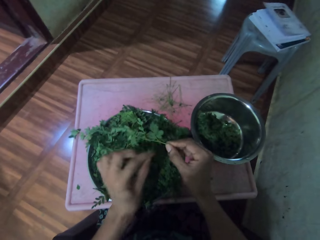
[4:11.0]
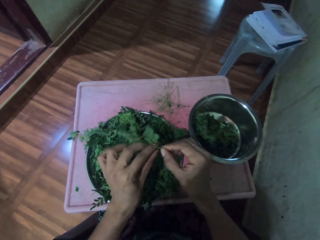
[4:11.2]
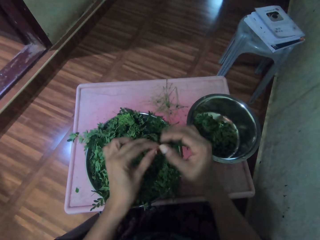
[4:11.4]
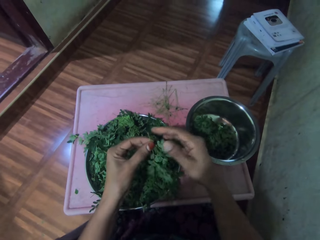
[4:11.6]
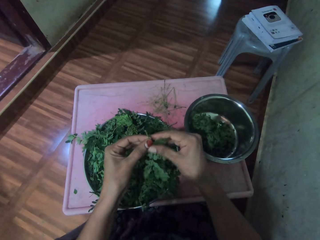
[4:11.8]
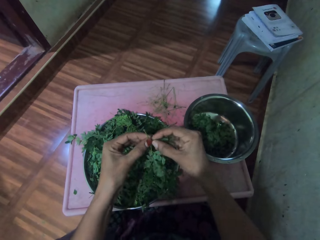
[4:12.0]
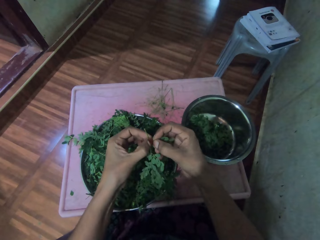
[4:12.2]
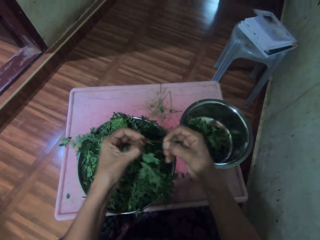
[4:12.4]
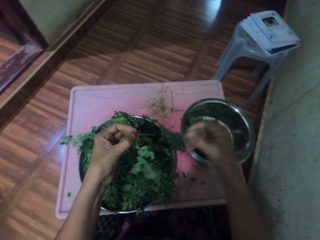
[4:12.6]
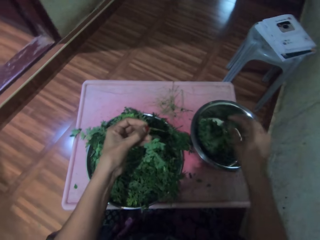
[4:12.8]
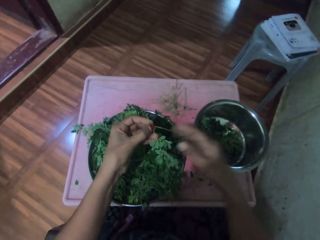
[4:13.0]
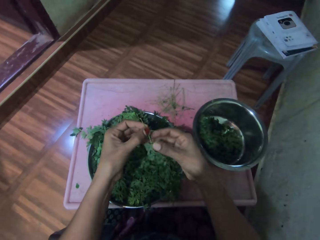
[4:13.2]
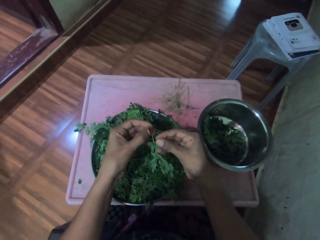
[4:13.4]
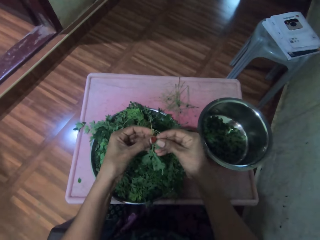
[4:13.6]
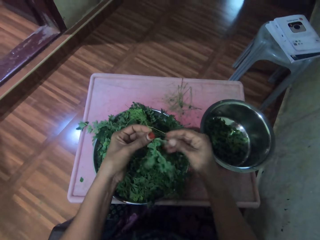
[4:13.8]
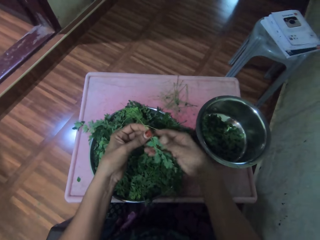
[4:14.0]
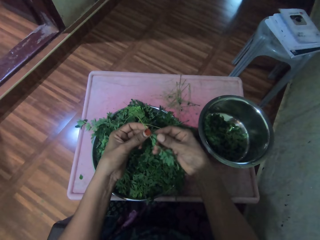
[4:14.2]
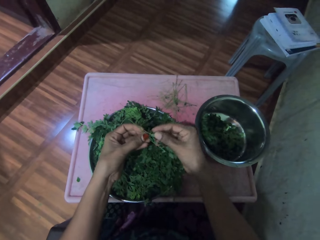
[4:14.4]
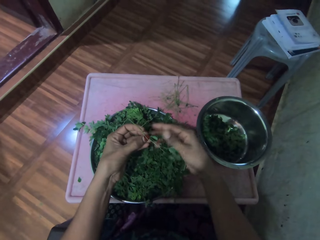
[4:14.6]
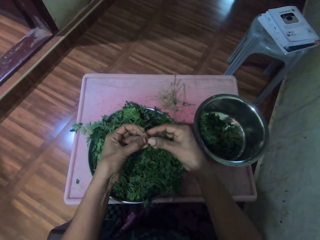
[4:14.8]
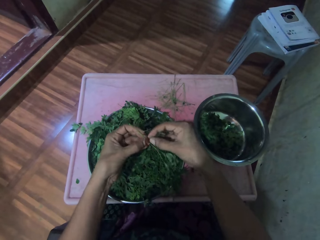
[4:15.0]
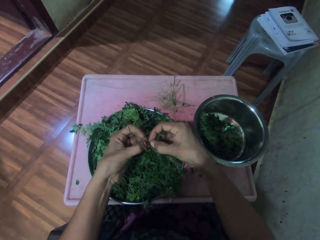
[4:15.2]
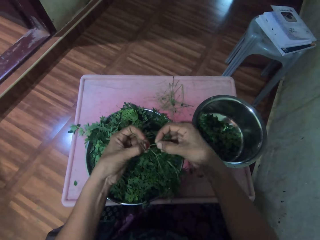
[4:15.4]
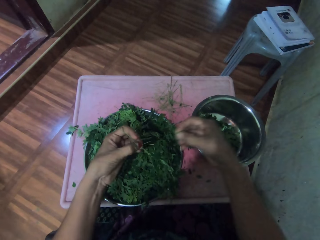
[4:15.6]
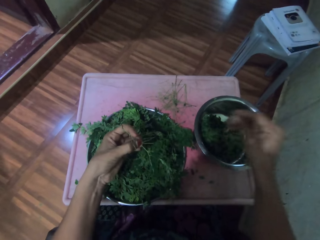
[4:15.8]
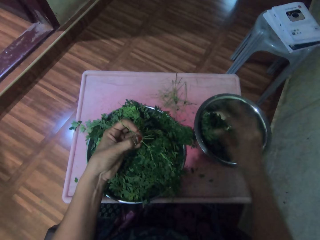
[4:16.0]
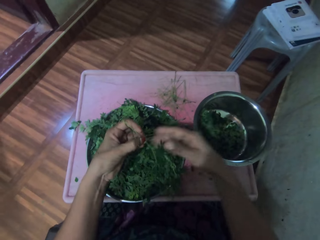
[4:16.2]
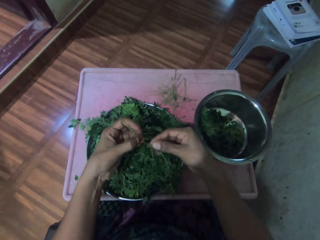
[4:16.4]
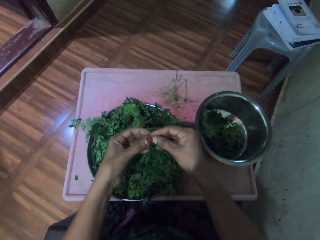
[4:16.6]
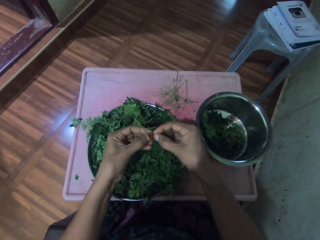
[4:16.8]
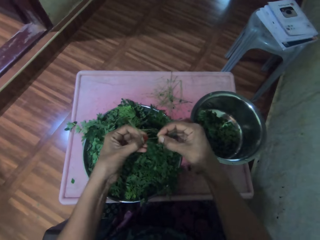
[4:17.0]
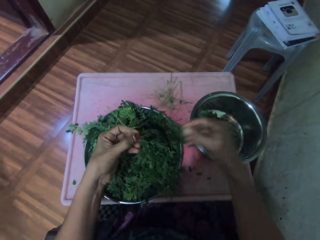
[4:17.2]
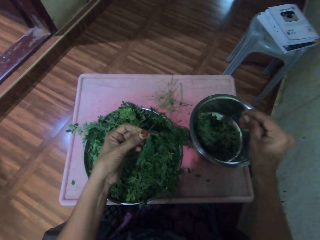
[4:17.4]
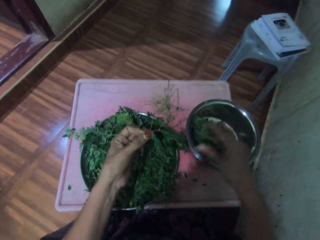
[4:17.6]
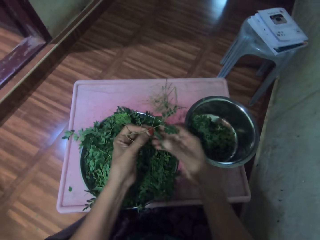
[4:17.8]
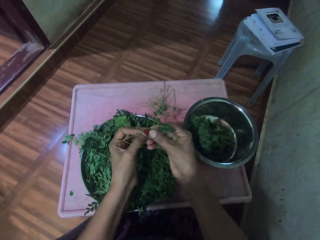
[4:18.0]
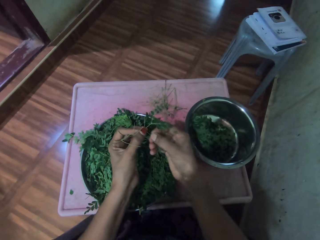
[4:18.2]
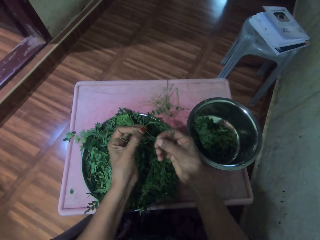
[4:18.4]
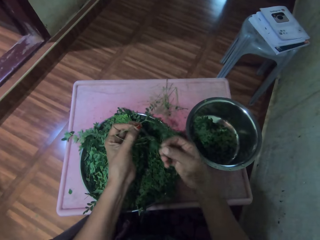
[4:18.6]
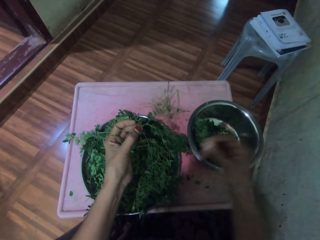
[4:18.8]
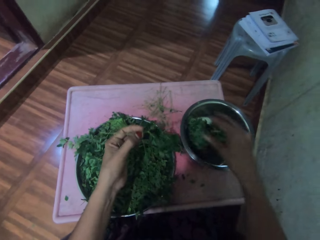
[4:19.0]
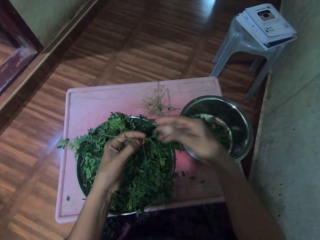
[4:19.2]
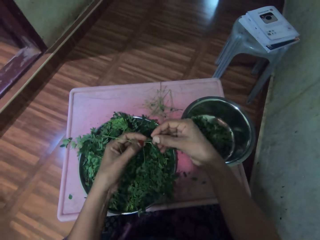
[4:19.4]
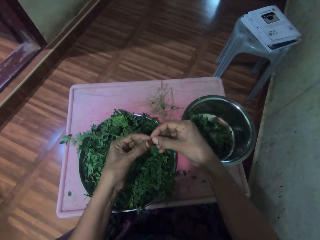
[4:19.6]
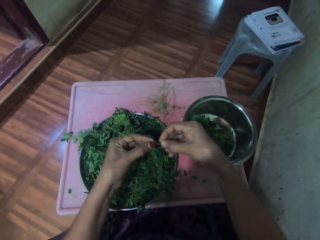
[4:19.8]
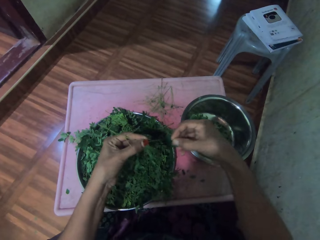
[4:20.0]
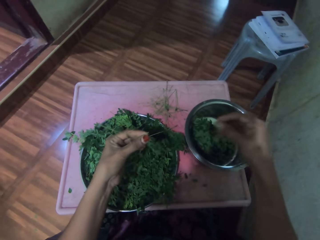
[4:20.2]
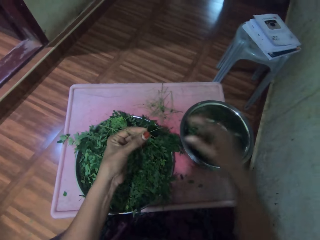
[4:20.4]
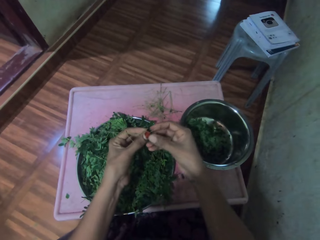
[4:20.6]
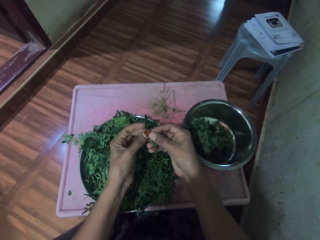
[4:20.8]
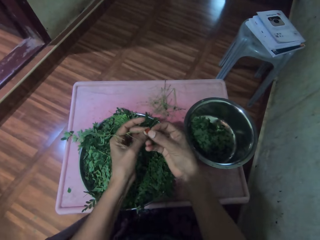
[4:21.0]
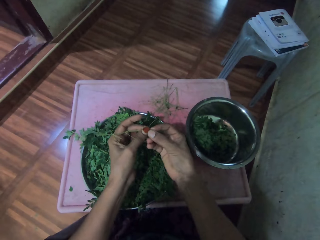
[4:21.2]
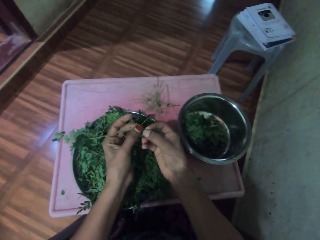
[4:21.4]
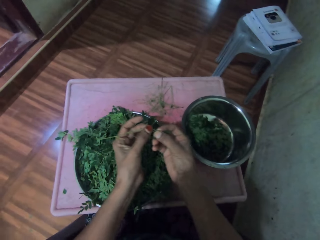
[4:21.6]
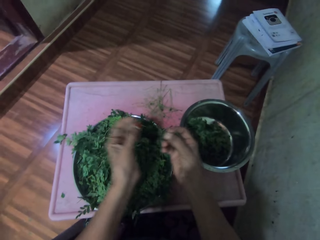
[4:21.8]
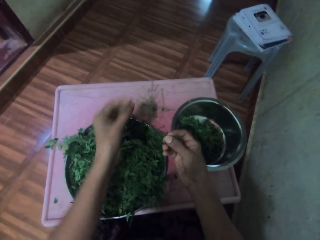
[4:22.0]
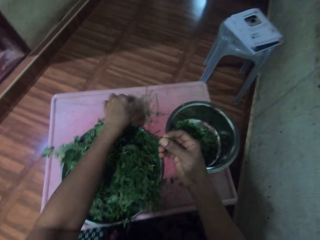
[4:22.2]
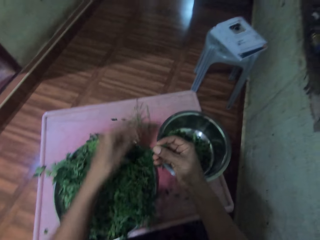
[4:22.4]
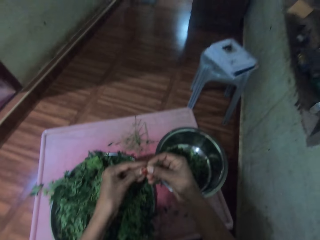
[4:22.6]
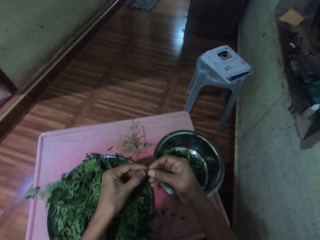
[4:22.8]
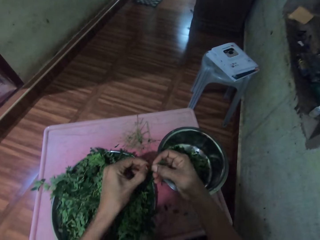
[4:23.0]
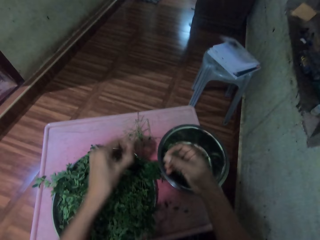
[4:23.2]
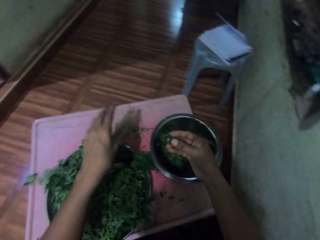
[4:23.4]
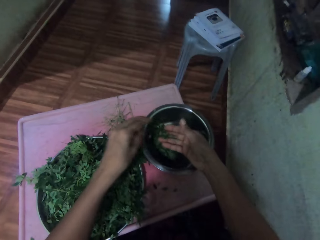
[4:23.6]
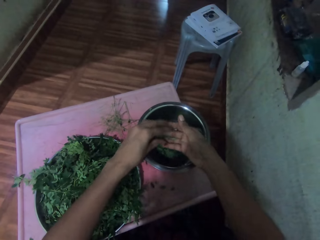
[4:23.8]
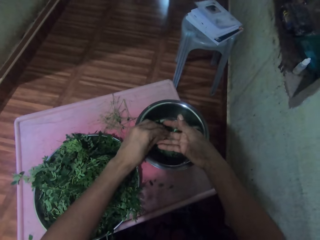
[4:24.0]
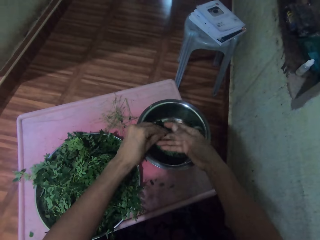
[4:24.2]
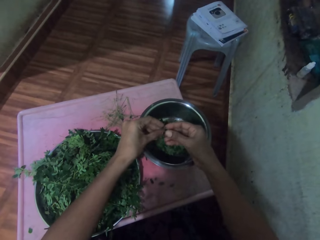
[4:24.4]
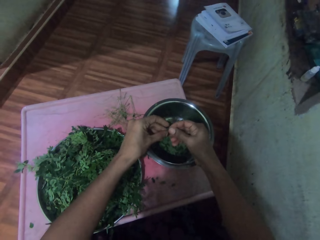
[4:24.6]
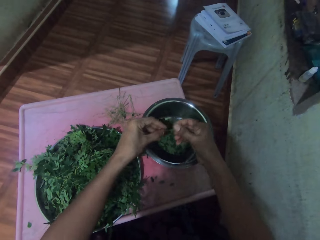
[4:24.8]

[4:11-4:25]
The camera wearer plucks the leaves from the stalk and places the leaves in the cooking pot or pan. They pluck the leaves from the stalk and place the leaves in the cooking pot. They pluck the leaves from the stalk and place the leaves in the cooking pot. They pluck the leaves from the stalk and place the leaves in the cooking pot. They pluck the leaves from the stalk and place the leaves in the cooking pot. They pluck the leaves from the stalk and place the stalk or stem in a tray. They put the vegetables in the pan.

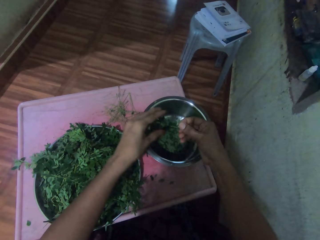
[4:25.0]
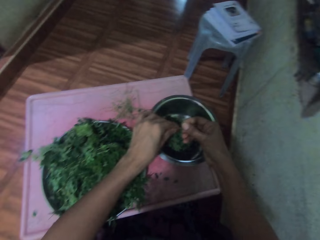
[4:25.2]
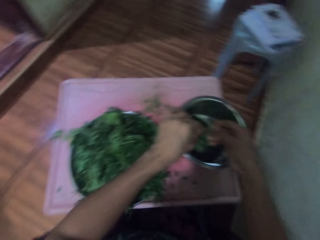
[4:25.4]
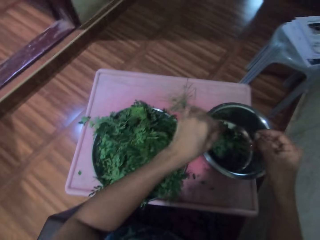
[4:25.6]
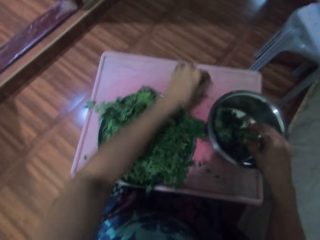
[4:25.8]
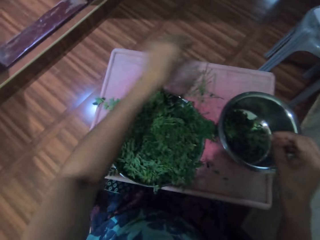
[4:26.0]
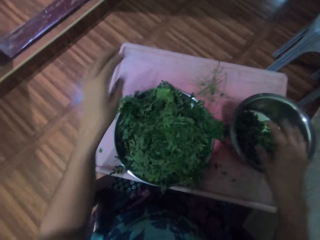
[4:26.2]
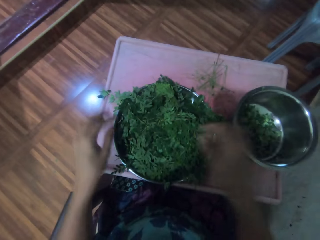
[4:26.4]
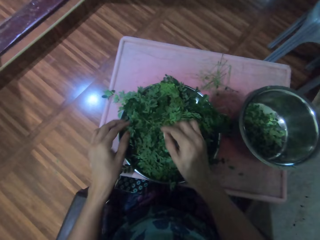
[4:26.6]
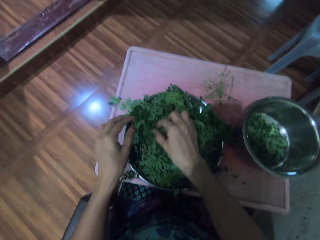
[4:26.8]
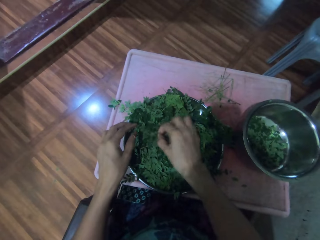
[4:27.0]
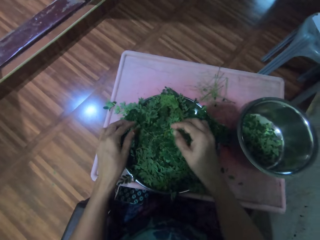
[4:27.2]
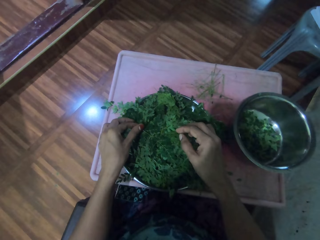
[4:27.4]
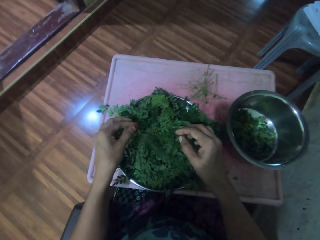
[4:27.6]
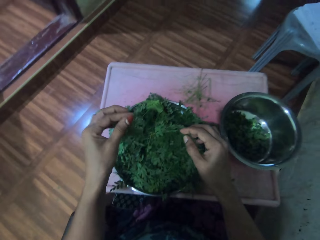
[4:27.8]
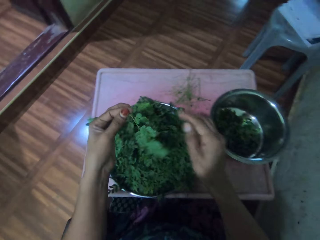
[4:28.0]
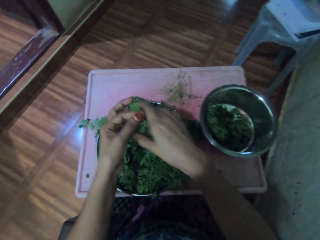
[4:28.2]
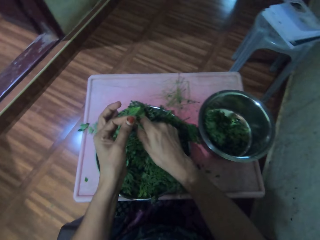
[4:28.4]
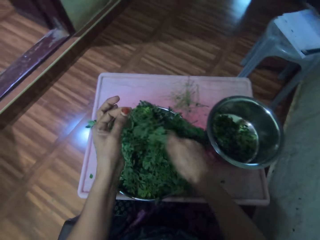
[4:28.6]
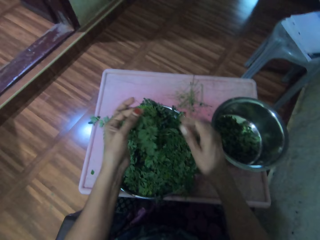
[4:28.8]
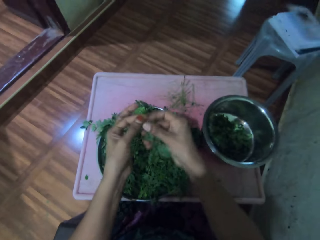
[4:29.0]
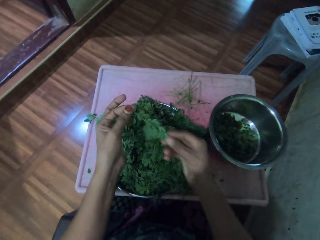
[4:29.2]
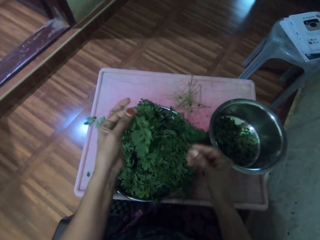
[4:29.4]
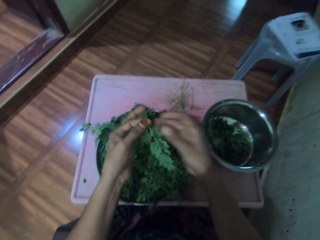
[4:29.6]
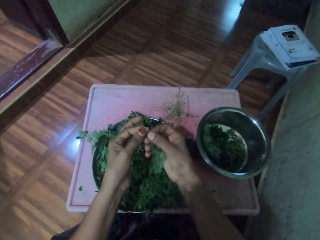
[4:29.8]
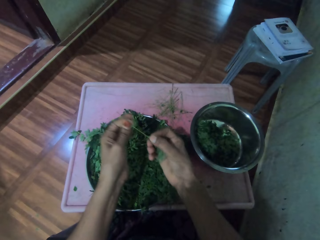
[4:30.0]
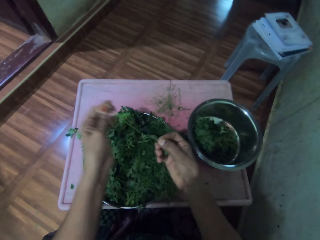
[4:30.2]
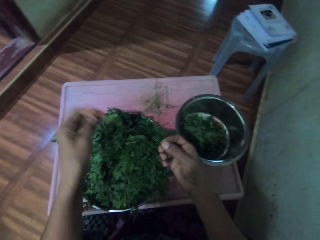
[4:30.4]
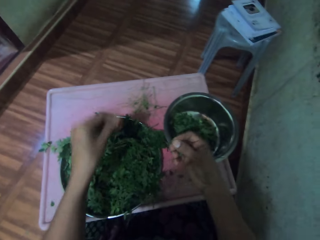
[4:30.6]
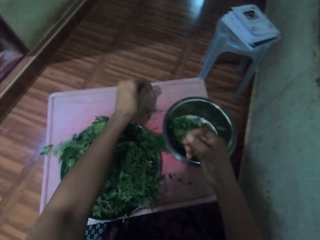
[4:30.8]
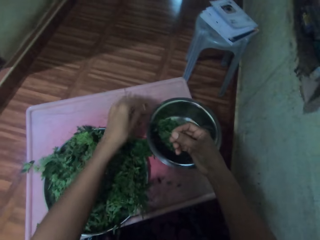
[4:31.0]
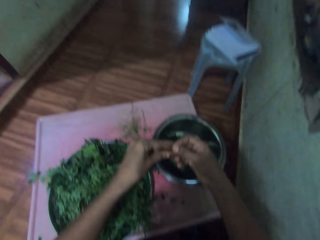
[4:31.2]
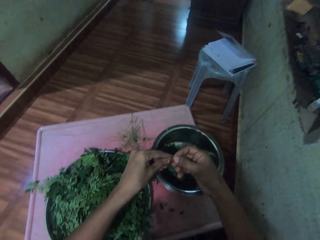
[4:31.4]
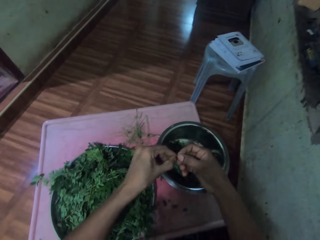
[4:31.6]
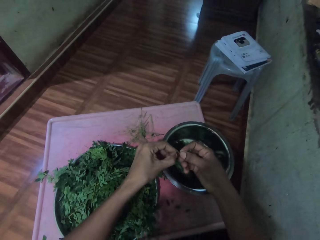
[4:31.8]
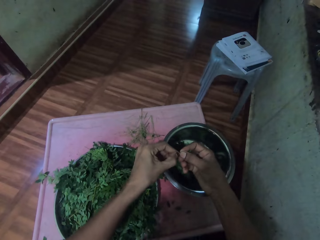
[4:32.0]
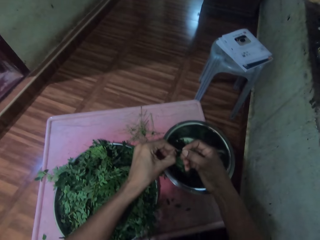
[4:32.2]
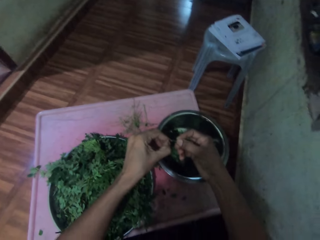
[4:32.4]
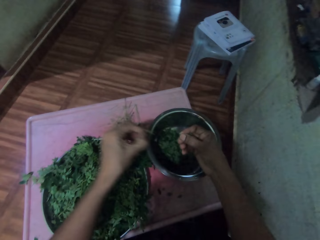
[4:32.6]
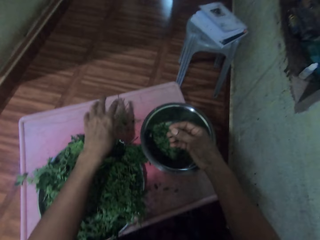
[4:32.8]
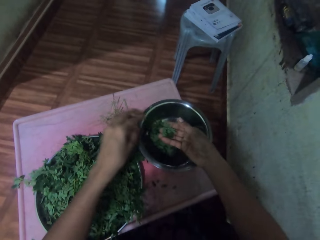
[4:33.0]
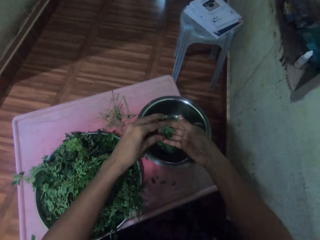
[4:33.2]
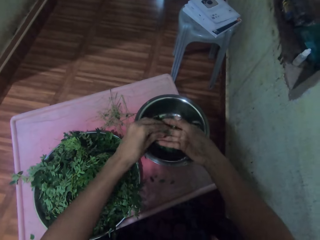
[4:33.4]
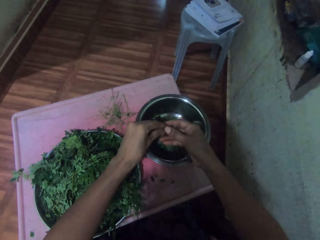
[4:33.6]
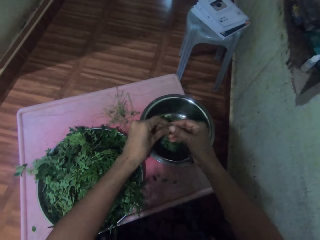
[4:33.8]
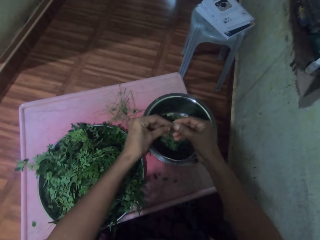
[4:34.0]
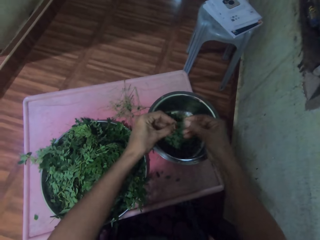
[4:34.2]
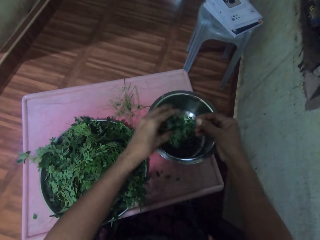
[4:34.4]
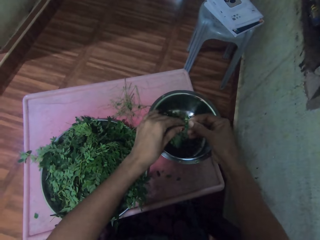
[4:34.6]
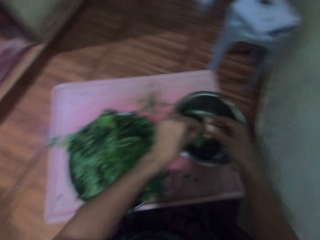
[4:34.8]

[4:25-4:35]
The camera wearer places the stalk or stem in a tray. They pick the leafstalk or vegetable stem. They move their hand along the vegetable stem. They pluck the leaves from the stalk and place the stalk in the tray. They destem the vegetables. They drop the stem on the table.
